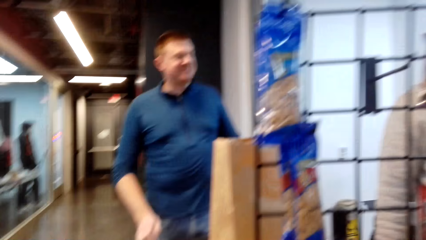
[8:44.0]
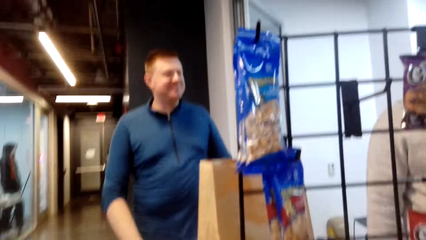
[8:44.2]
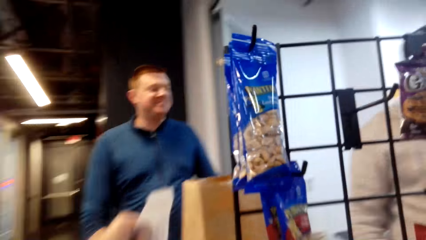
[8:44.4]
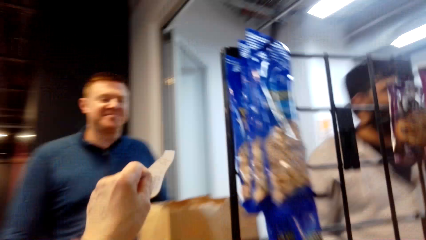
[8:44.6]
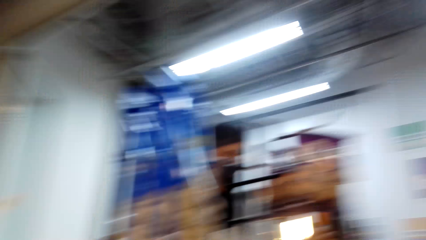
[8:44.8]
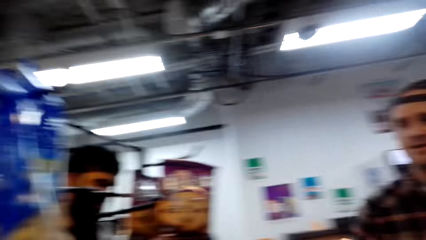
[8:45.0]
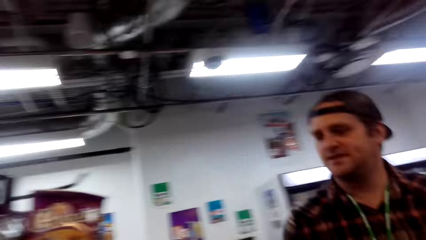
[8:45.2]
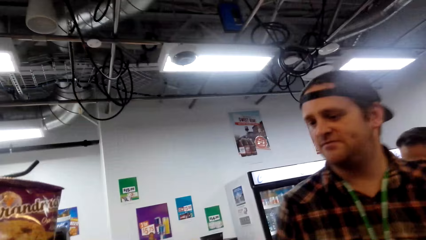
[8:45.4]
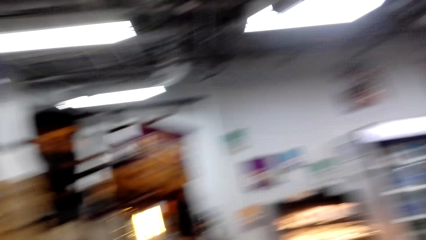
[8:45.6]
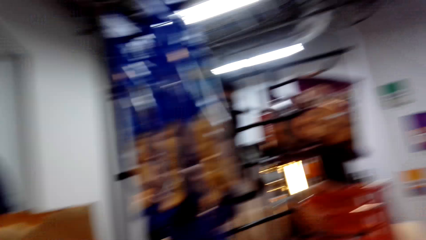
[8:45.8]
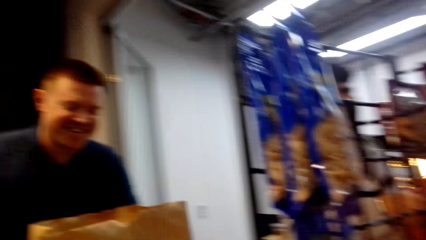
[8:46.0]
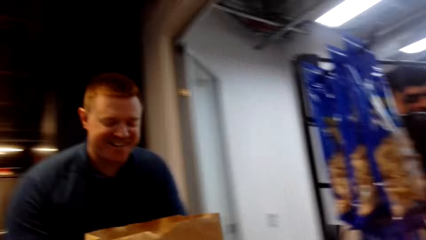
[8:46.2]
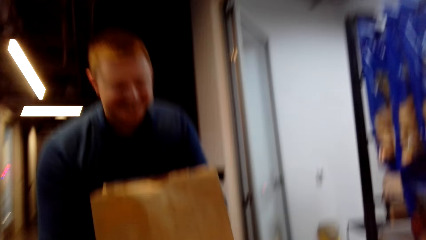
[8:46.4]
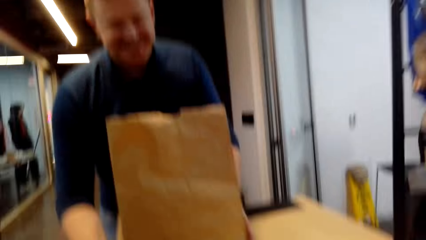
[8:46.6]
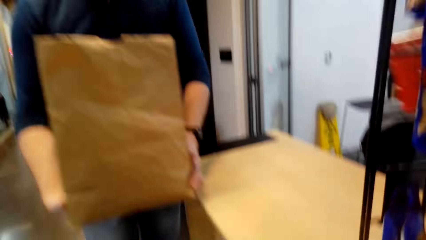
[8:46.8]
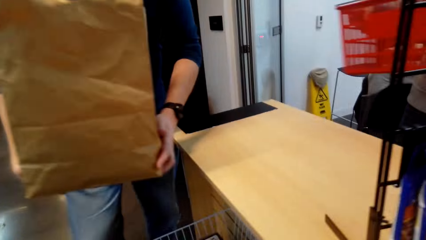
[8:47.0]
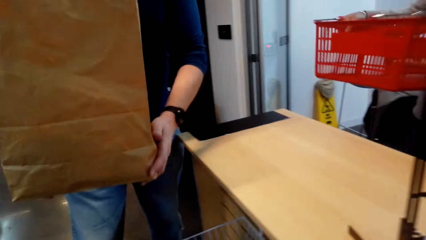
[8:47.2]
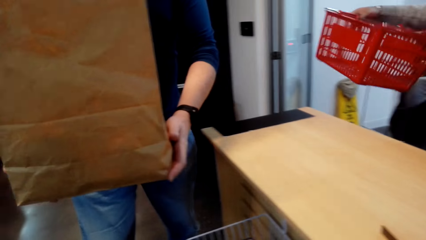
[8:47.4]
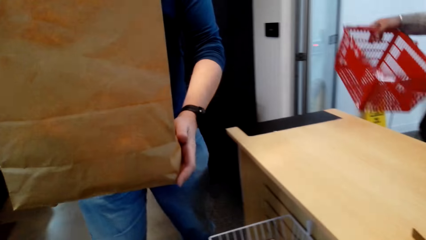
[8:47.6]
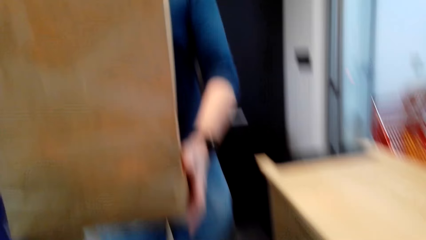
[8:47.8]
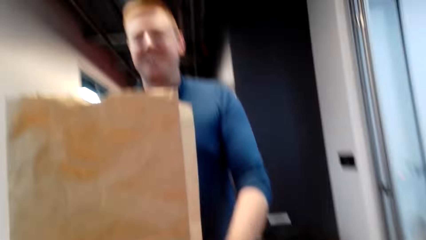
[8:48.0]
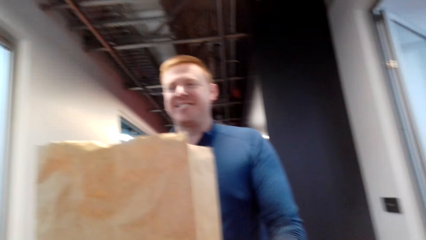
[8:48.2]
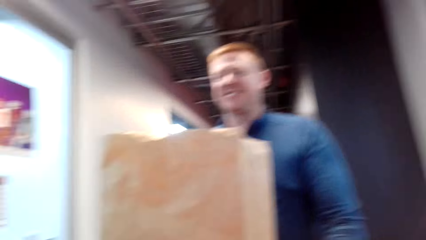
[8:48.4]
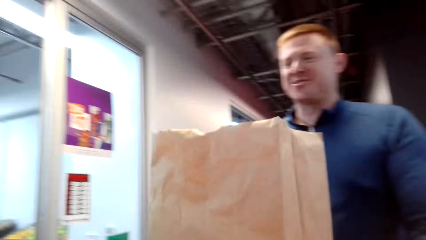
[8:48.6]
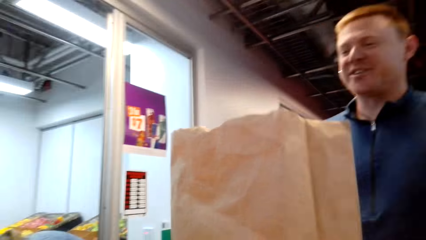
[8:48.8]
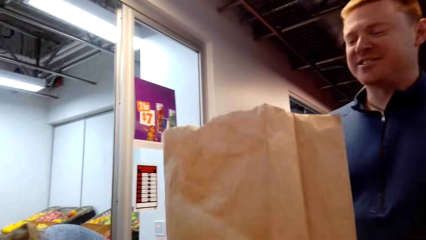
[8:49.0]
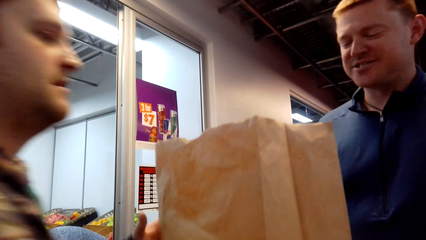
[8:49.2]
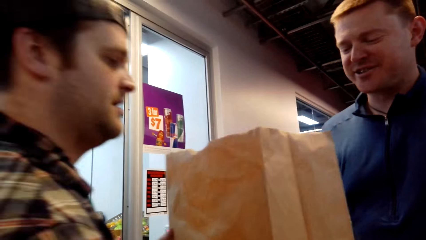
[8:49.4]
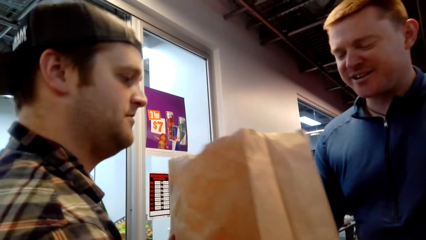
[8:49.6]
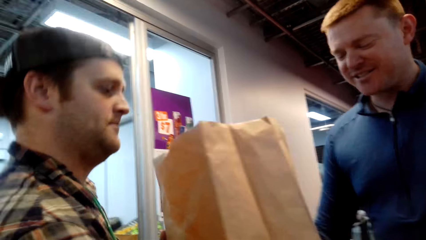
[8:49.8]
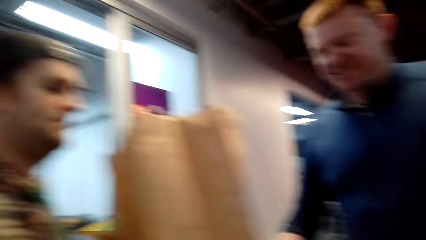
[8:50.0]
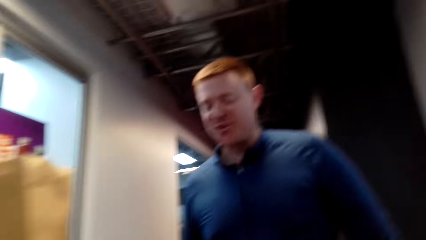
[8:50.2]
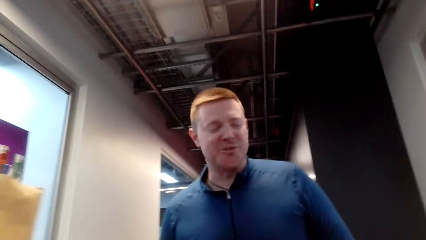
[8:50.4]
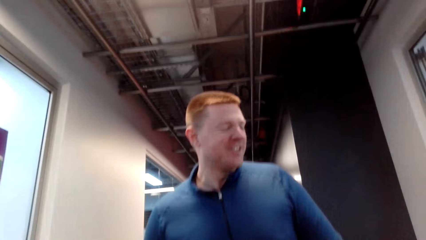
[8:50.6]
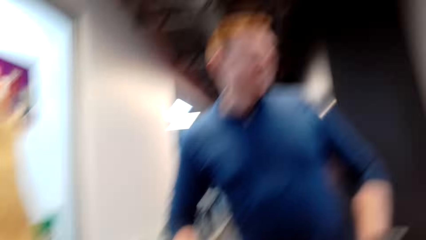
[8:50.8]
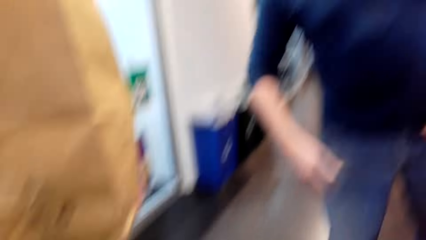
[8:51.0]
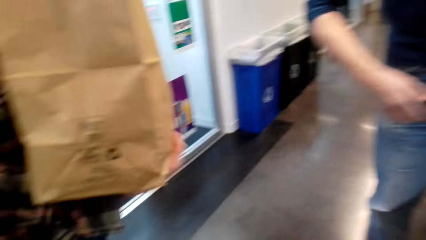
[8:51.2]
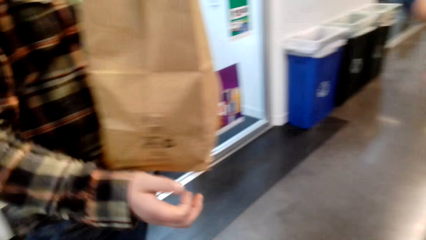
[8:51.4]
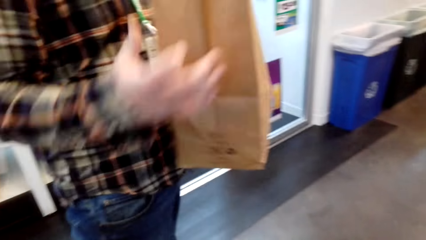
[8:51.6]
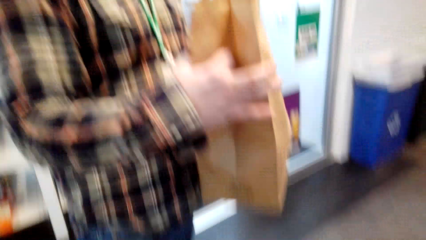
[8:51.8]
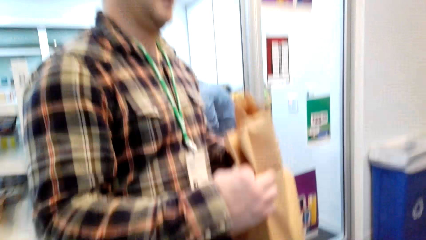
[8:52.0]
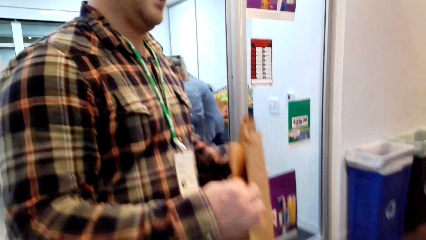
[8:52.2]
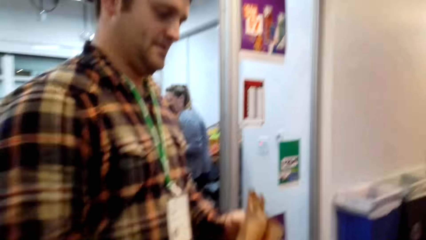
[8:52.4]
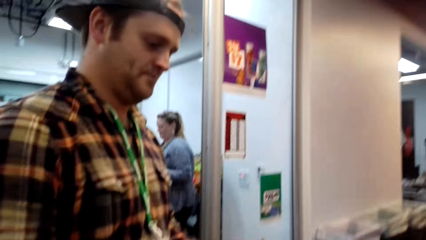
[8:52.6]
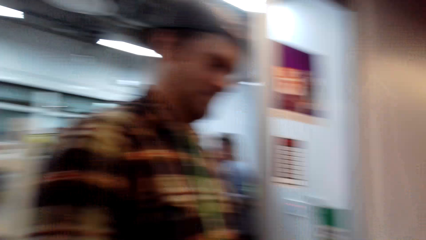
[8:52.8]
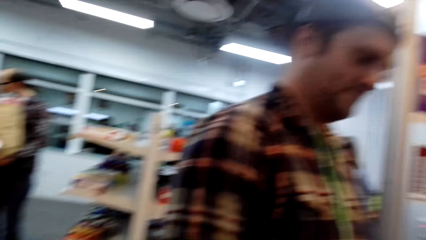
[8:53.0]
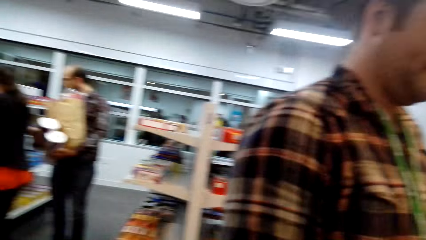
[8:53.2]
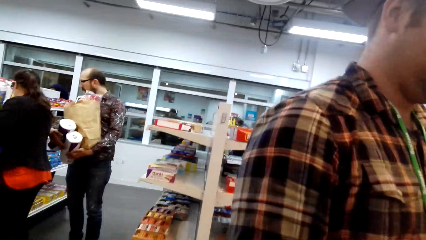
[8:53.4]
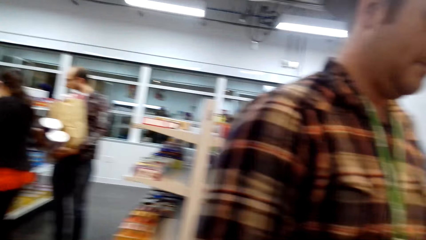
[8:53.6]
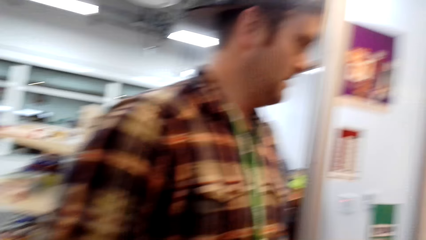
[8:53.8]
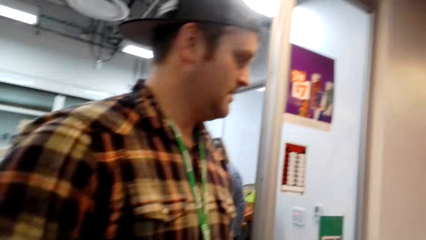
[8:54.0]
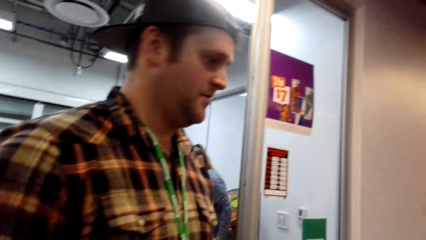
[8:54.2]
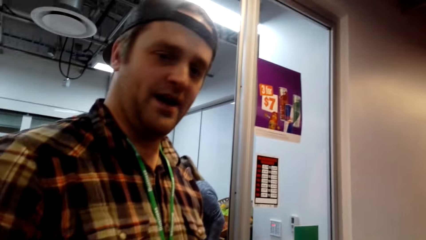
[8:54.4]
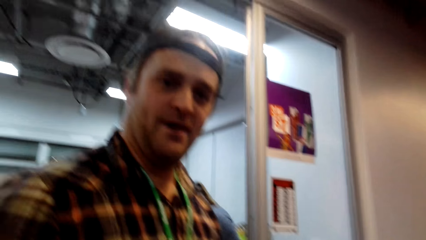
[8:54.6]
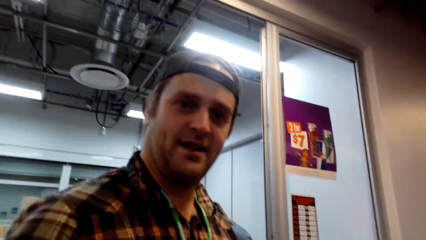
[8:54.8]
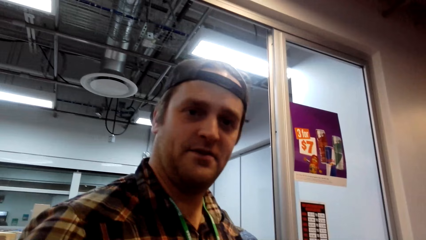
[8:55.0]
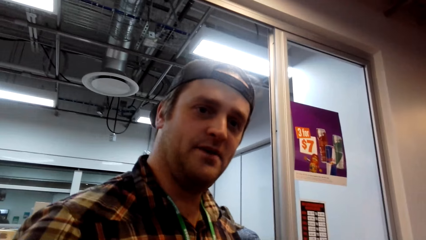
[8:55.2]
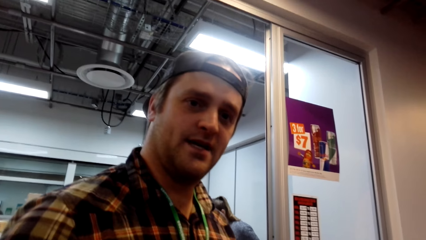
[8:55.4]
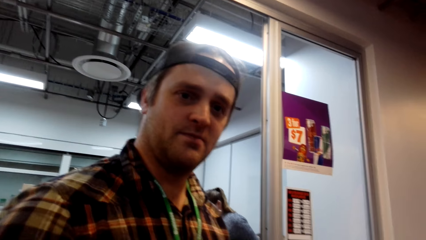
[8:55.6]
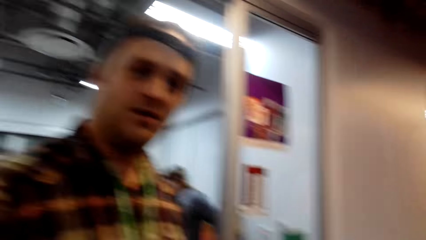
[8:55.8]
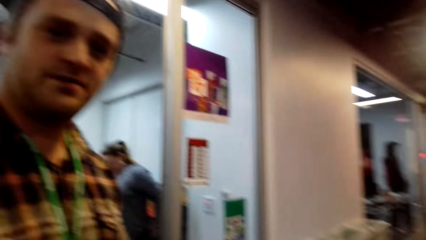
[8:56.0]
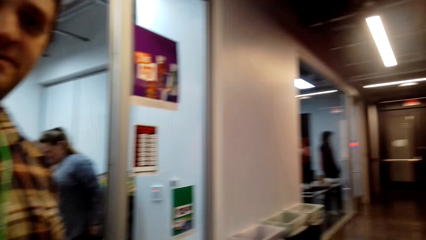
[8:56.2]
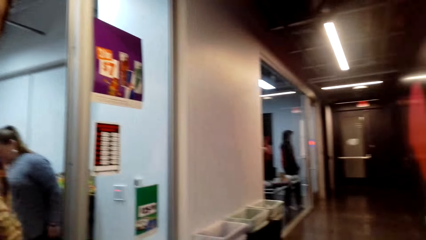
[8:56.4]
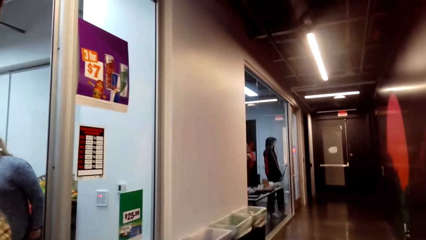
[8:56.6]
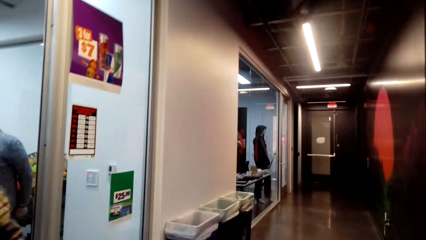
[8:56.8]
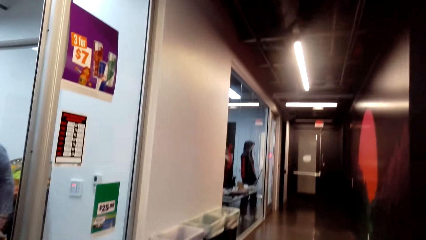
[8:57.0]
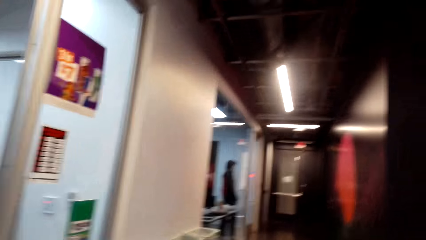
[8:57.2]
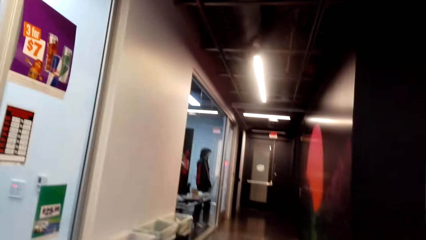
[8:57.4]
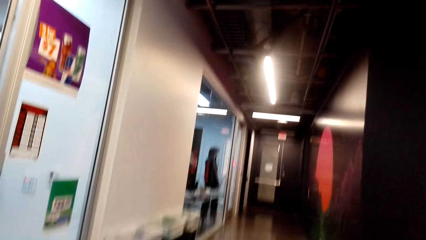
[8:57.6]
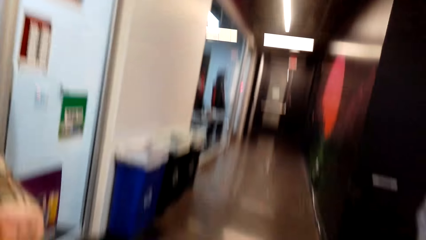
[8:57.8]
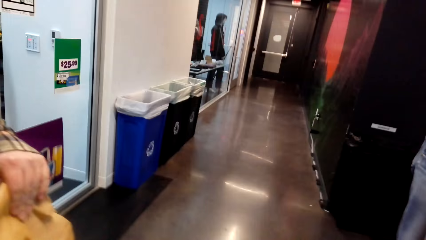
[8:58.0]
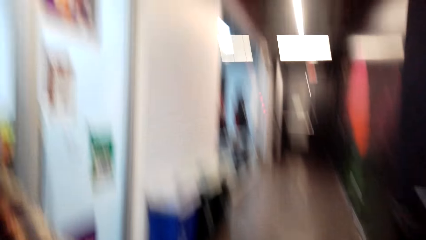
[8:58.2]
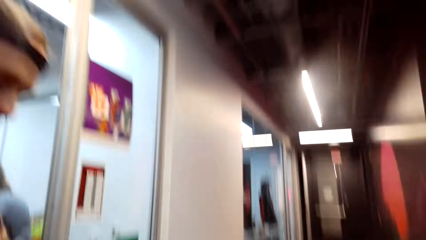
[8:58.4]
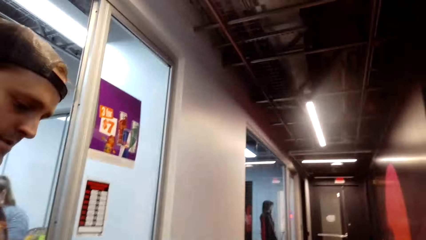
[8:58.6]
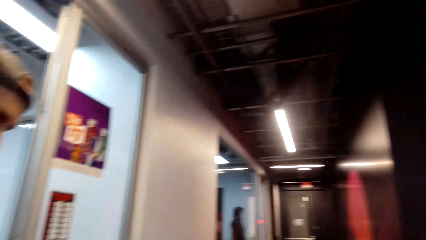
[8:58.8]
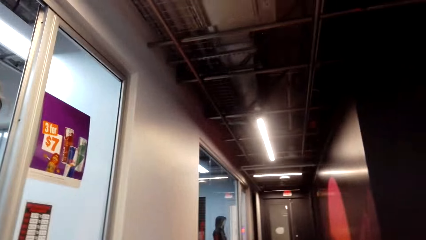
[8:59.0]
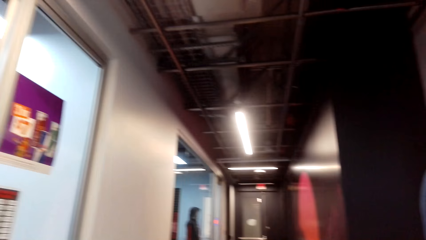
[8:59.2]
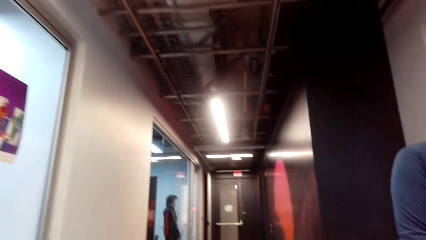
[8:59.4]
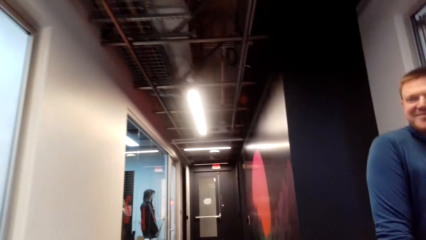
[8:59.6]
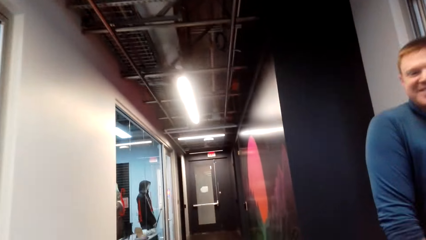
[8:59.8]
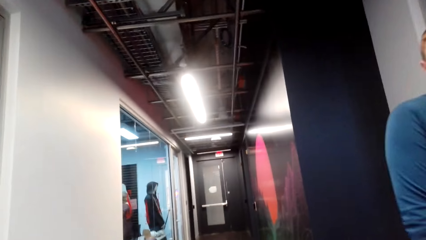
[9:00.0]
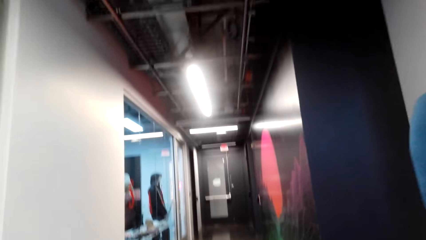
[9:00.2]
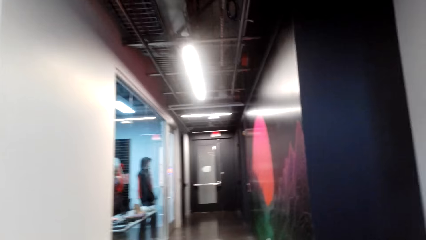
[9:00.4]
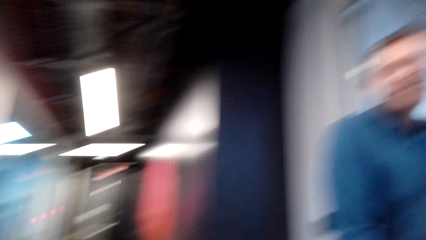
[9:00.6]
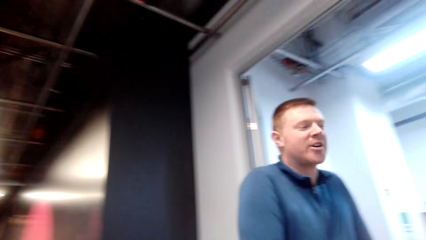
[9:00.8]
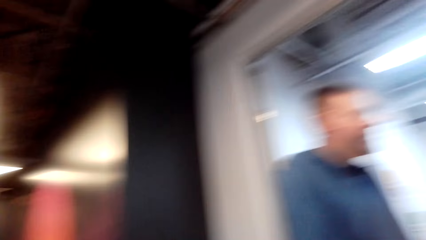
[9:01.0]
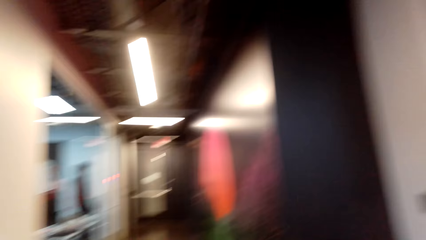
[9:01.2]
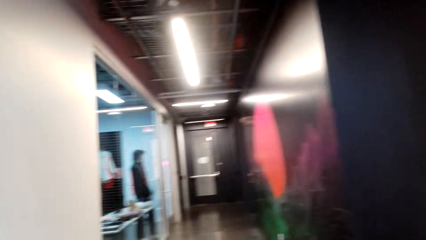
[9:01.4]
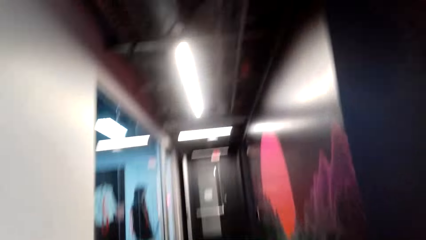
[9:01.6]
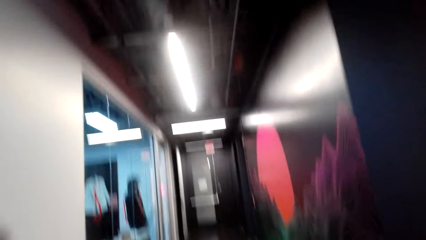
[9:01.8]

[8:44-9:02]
The camera wearer places the receipt in the shopping bag. A person walks in the store. A man lifts the shopping bag. The man hands over a khaki bag to another man. The person picks up the shopping bag. The person talks to the camera wearer. The camera wearer looks around the store. They walk in the store.
